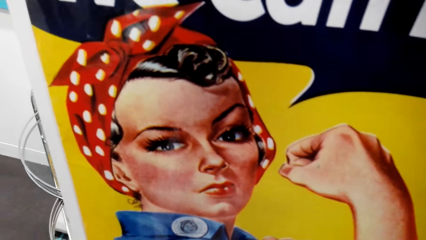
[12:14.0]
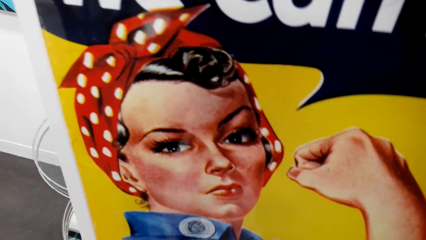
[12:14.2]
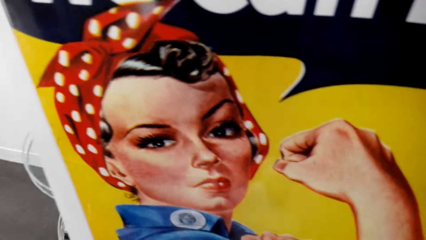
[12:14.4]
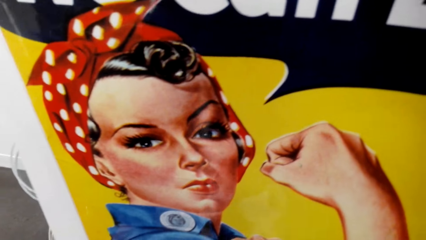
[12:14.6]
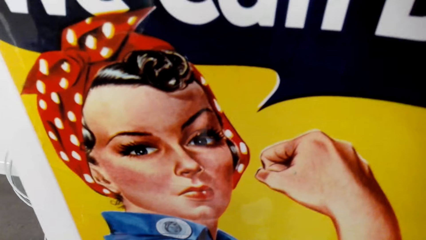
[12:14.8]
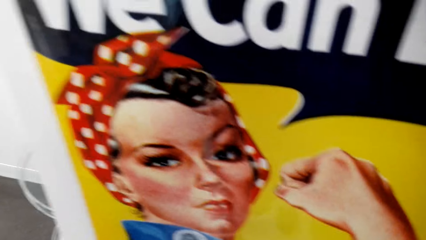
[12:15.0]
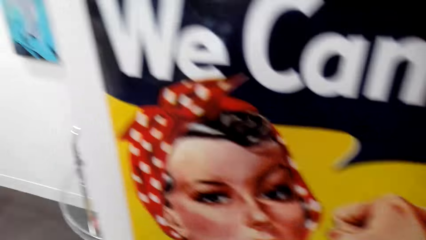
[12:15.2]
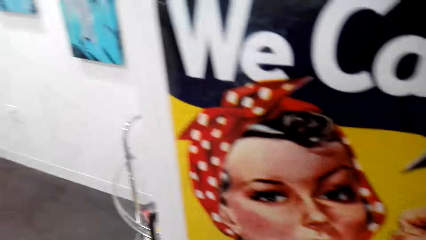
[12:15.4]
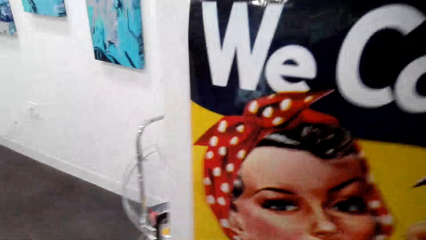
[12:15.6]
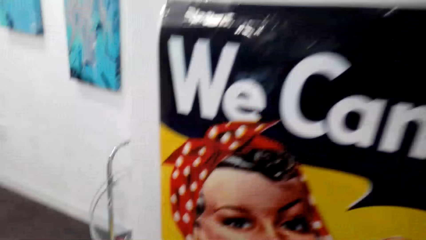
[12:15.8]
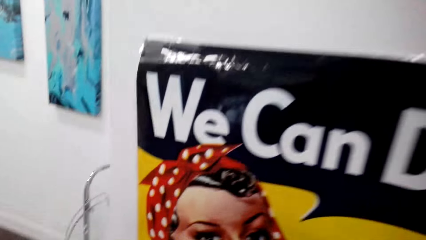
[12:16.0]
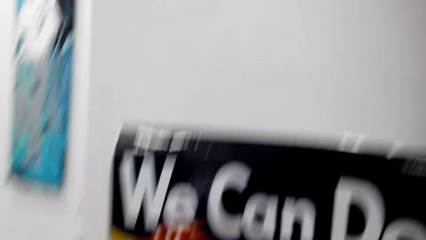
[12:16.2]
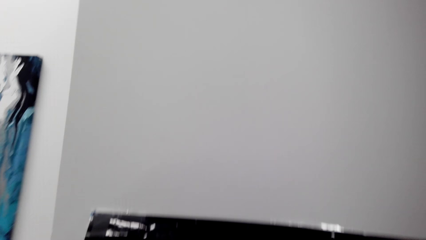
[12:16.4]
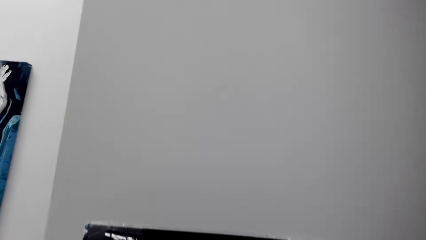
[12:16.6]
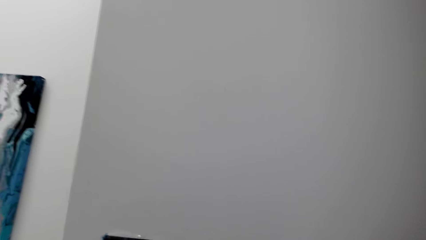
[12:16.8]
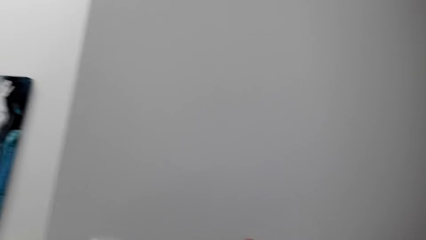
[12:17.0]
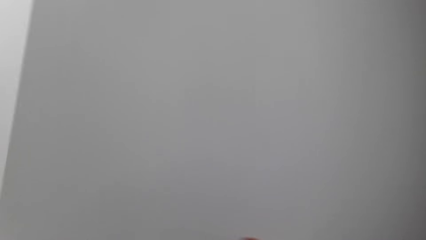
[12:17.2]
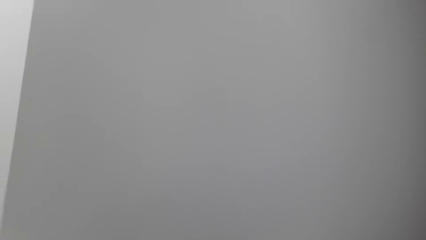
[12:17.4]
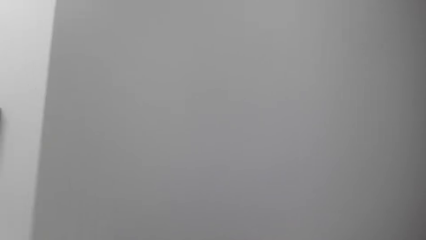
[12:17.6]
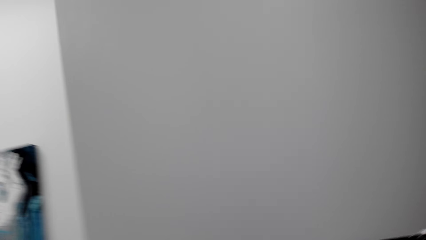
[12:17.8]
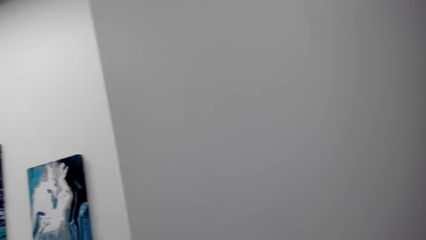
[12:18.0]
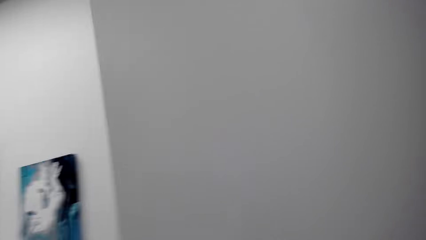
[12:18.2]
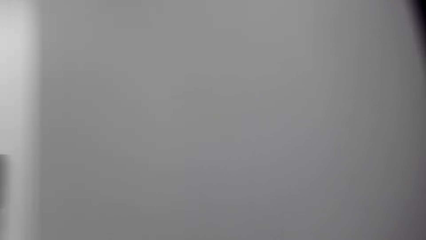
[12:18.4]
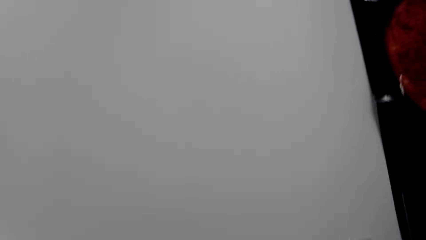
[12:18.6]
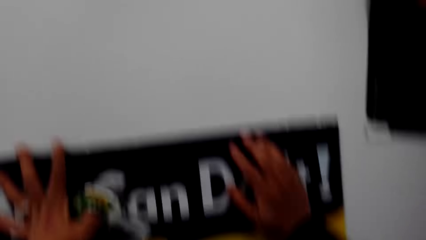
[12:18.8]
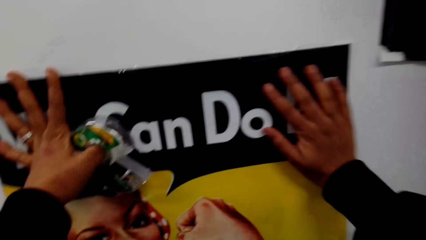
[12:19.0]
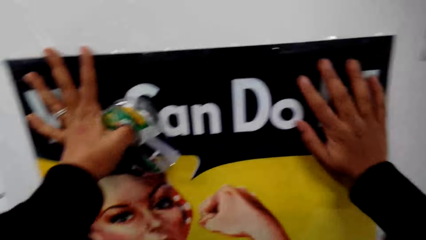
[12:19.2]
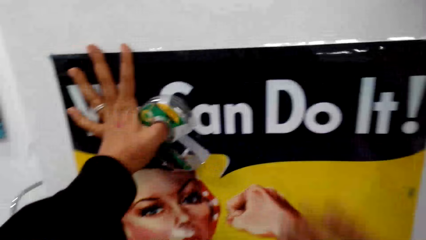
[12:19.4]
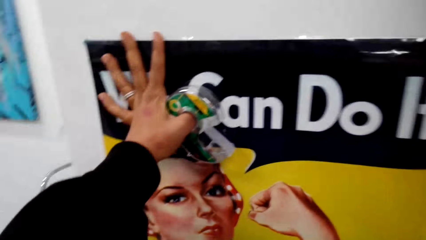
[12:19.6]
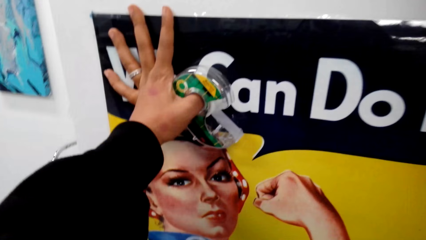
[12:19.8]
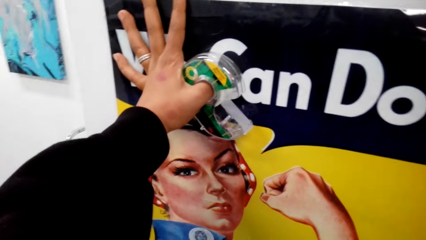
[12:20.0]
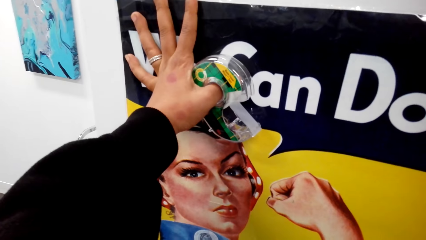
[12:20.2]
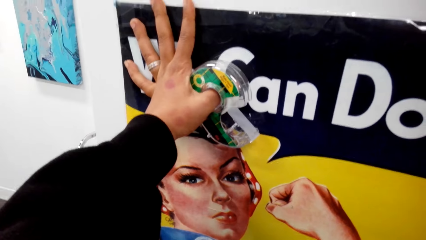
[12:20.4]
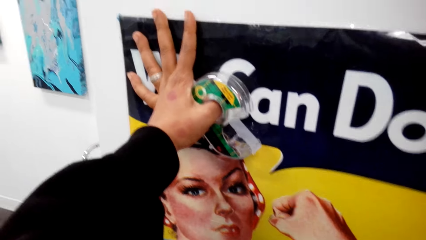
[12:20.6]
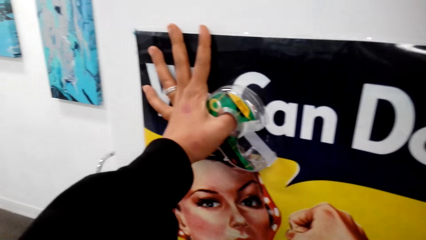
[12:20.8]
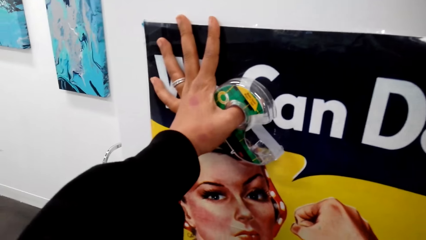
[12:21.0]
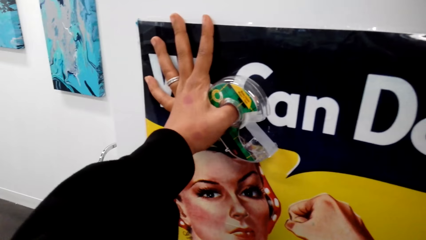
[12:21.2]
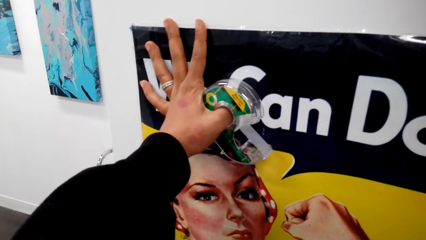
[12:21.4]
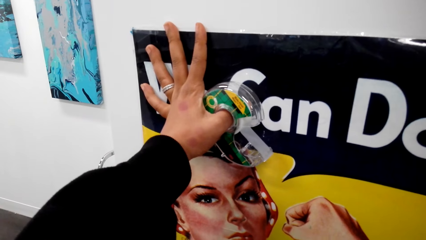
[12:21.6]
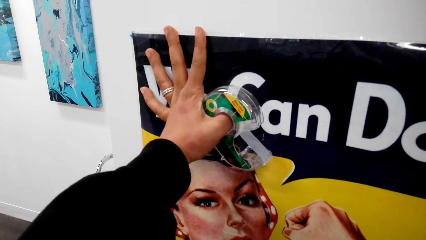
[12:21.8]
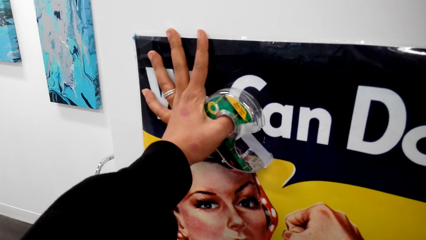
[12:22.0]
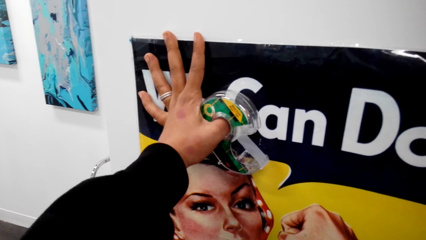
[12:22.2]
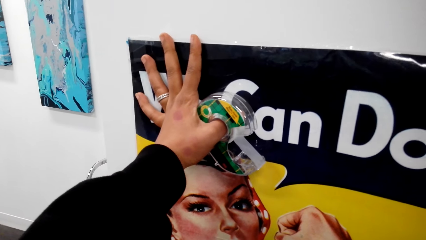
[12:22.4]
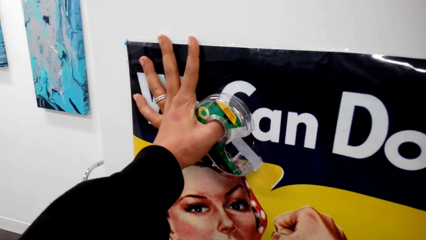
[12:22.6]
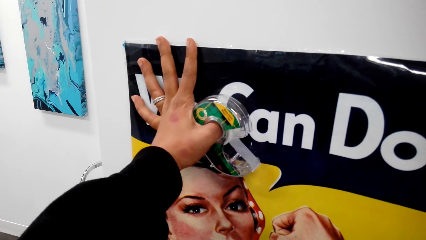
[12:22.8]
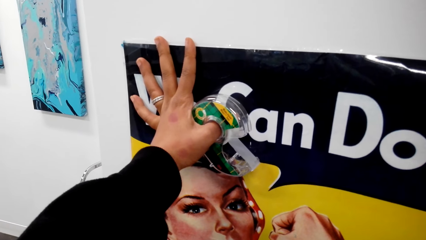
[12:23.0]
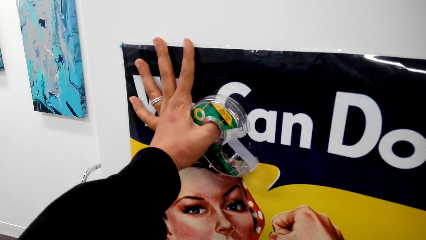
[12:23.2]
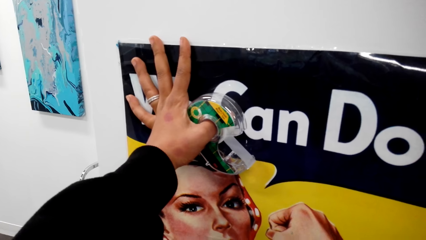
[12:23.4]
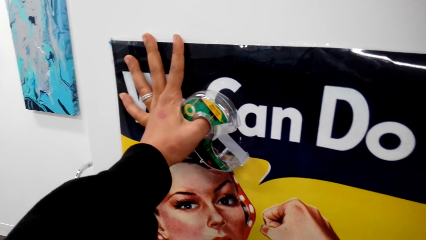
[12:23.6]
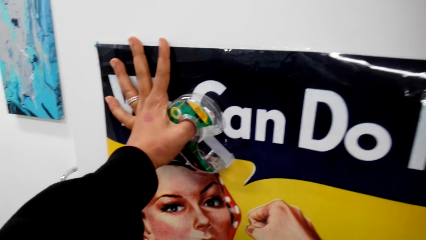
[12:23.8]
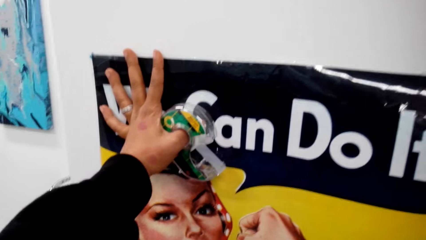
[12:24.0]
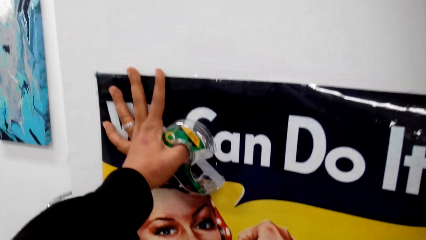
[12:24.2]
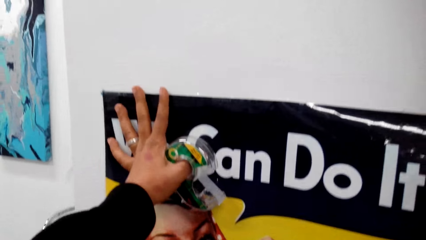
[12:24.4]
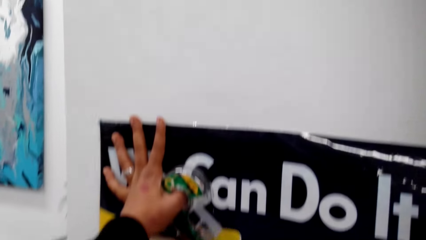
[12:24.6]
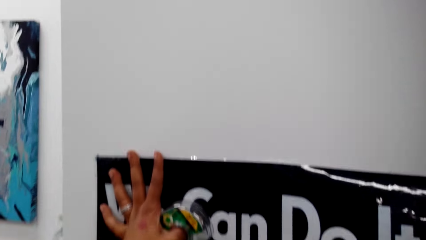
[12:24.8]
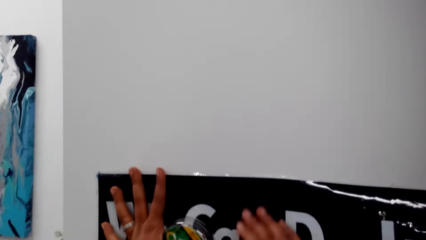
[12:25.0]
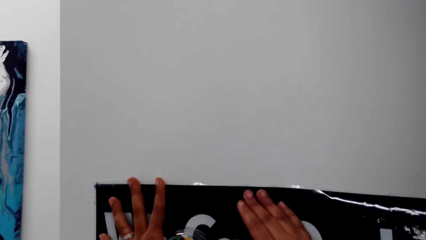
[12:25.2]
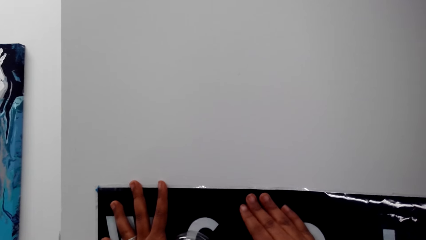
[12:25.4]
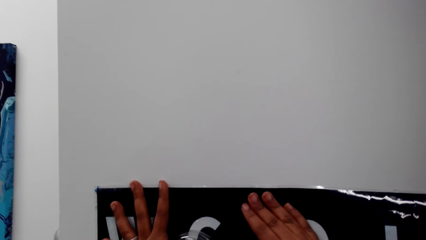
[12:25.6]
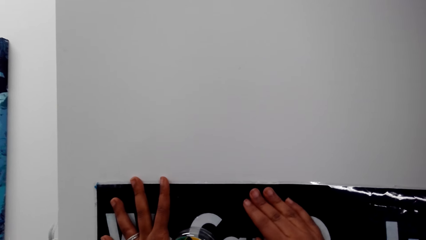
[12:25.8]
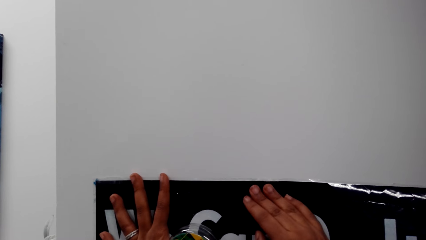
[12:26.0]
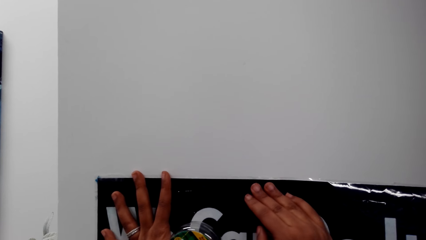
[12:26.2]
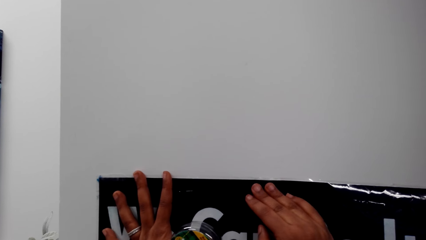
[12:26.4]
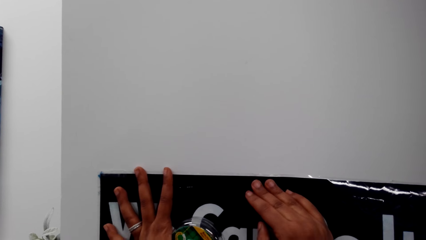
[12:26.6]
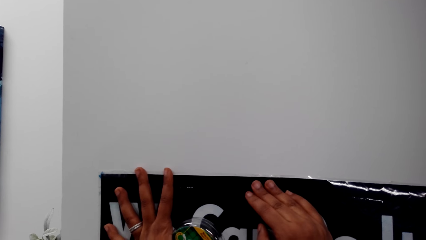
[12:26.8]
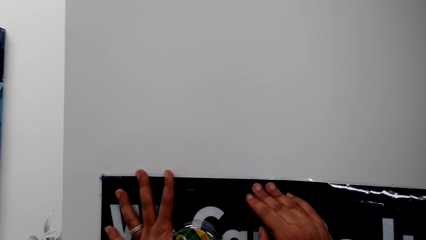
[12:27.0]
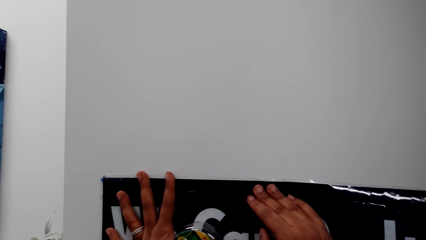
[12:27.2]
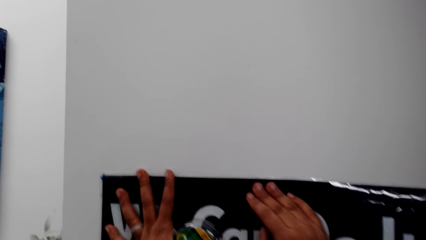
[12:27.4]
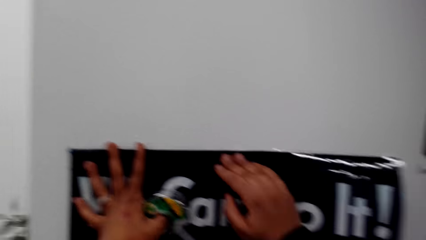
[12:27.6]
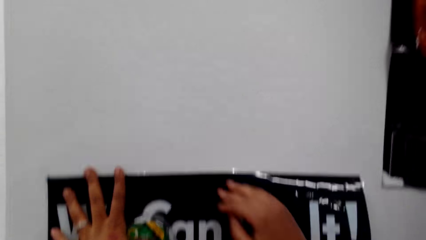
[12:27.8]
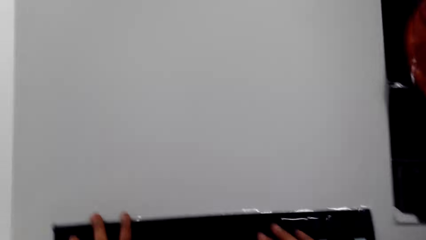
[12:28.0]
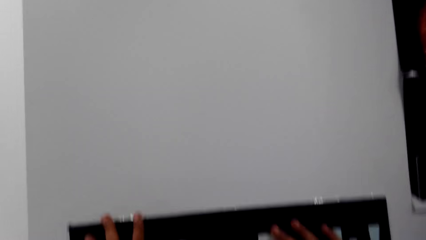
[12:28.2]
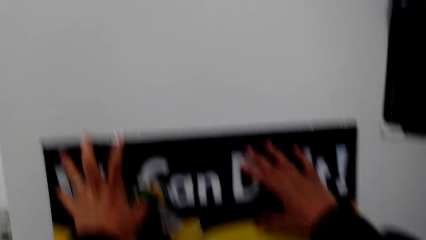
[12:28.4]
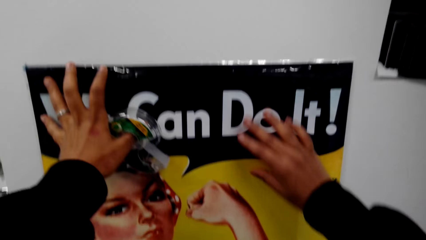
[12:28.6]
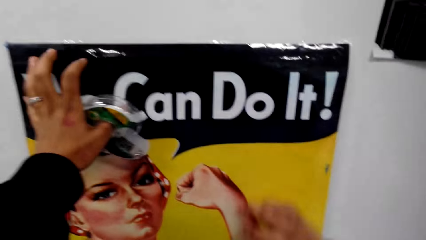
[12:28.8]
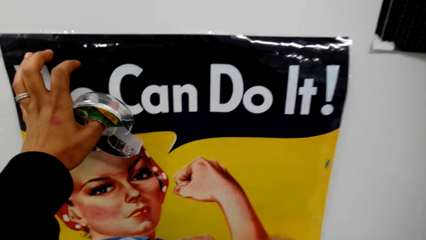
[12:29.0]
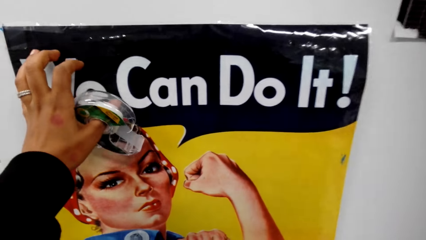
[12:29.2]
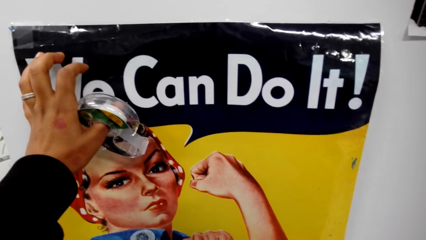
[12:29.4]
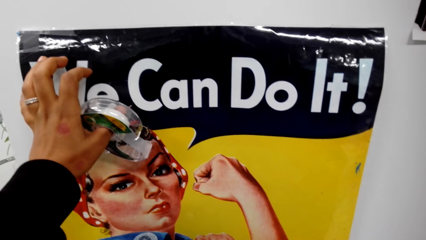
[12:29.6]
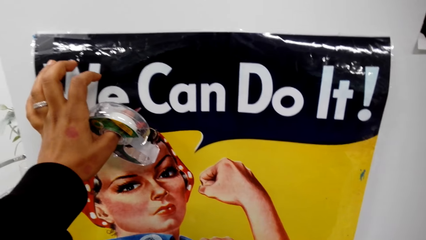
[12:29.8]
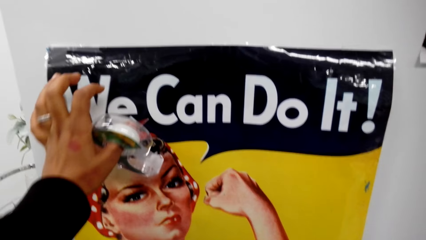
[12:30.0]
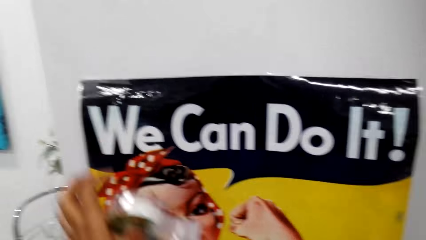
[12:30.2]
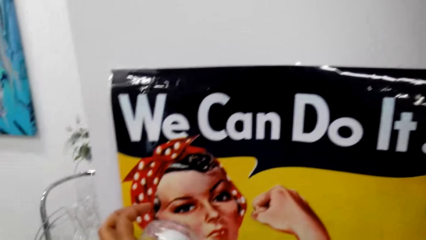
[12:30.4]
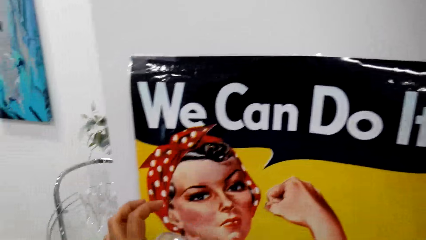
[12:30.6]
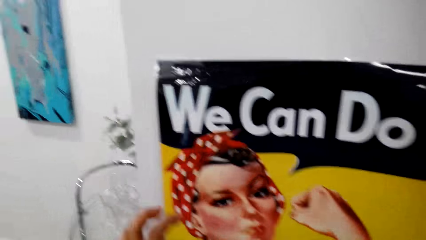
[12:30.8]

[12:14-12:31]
The camera wearer presses the chart onto the wall.
